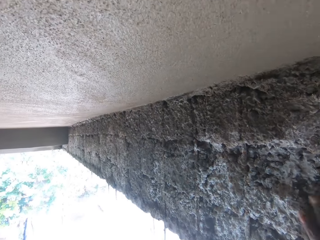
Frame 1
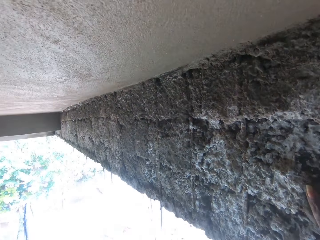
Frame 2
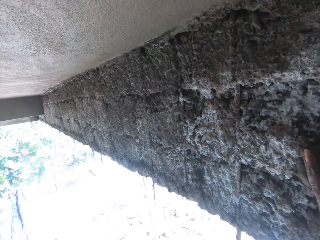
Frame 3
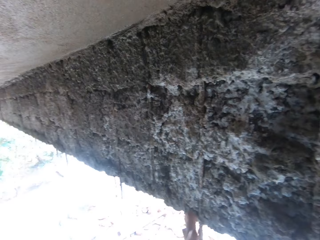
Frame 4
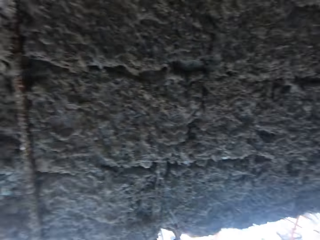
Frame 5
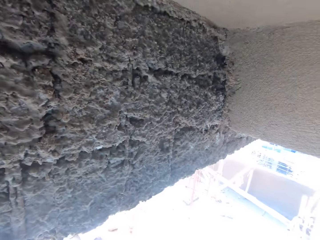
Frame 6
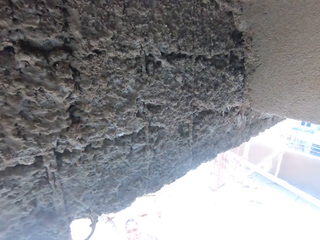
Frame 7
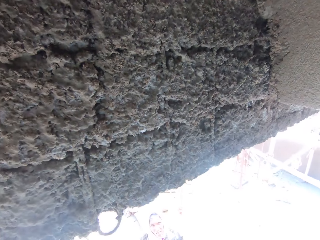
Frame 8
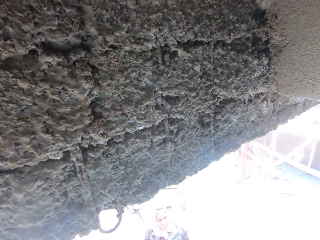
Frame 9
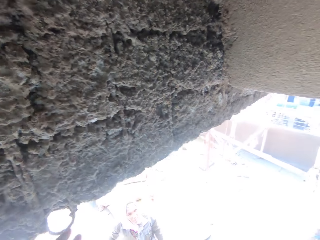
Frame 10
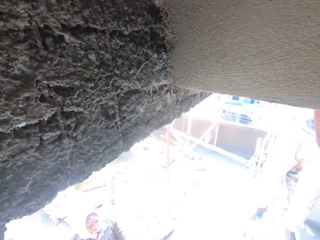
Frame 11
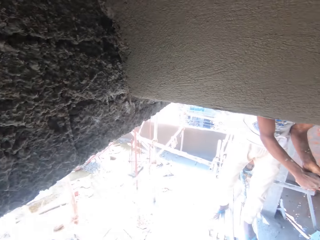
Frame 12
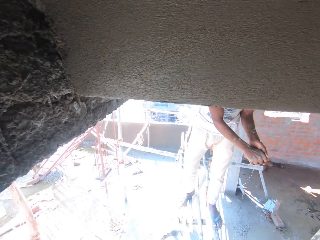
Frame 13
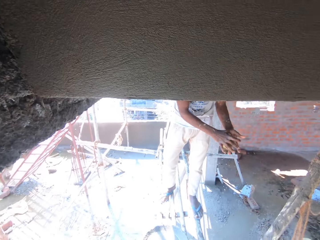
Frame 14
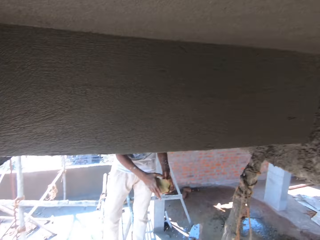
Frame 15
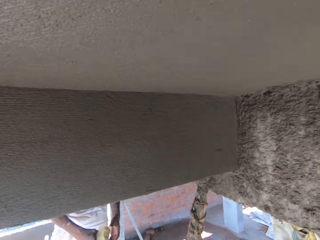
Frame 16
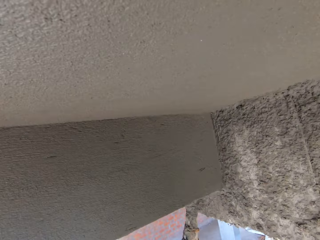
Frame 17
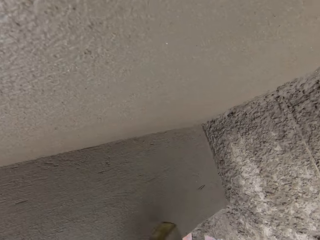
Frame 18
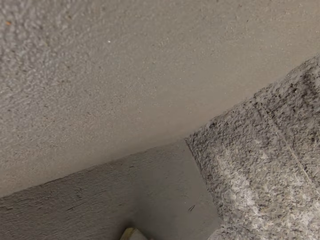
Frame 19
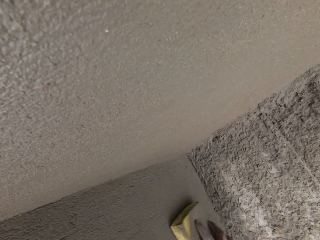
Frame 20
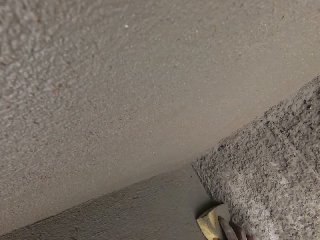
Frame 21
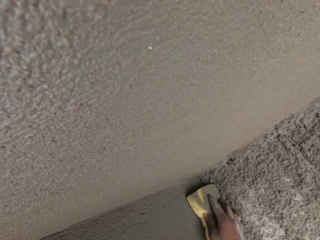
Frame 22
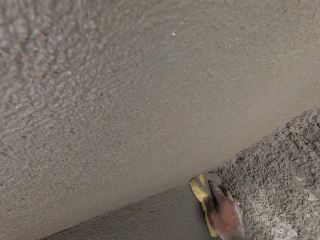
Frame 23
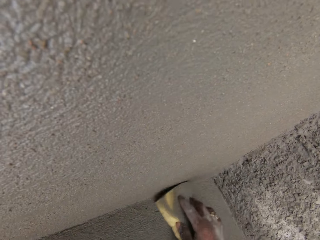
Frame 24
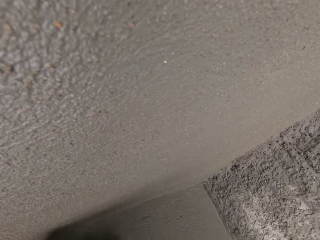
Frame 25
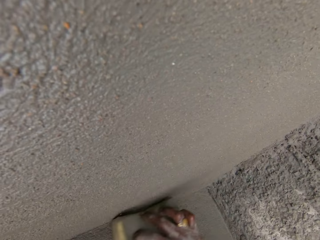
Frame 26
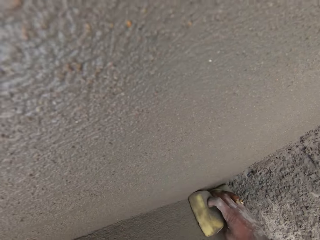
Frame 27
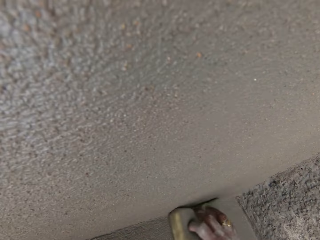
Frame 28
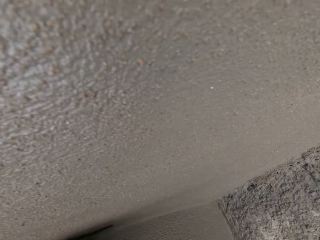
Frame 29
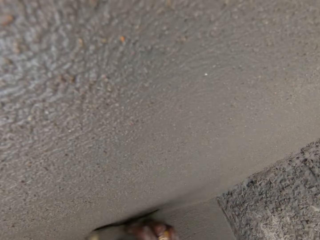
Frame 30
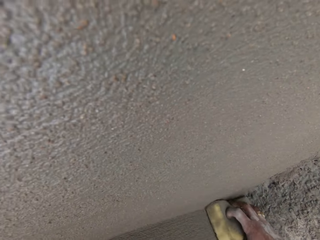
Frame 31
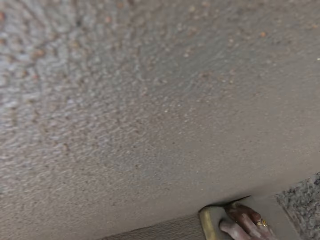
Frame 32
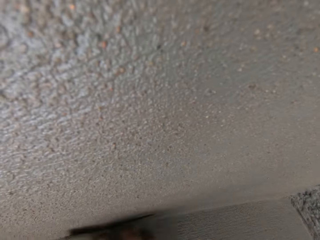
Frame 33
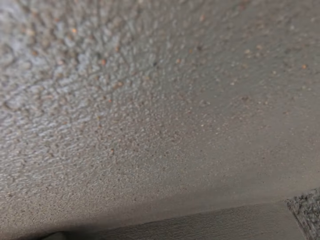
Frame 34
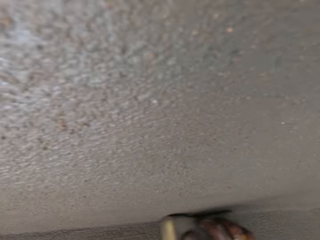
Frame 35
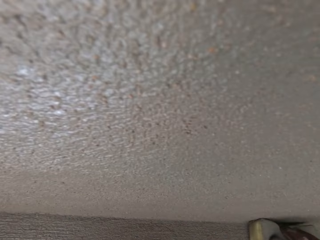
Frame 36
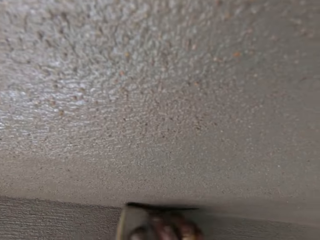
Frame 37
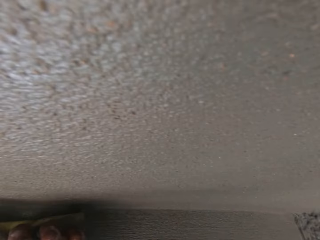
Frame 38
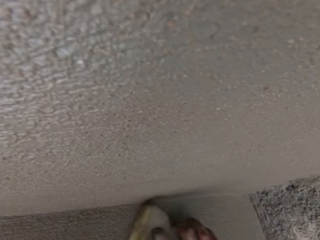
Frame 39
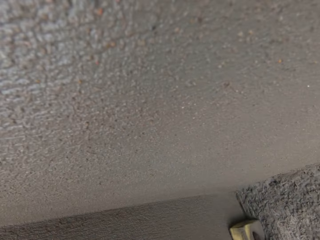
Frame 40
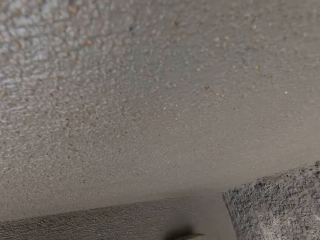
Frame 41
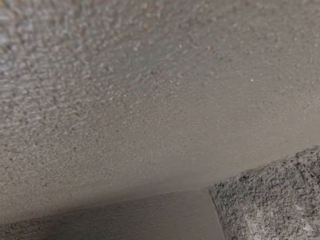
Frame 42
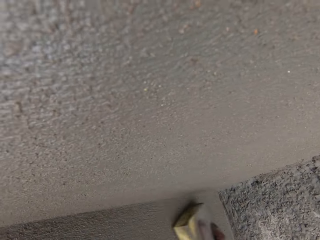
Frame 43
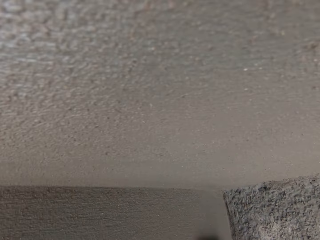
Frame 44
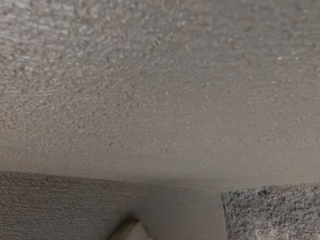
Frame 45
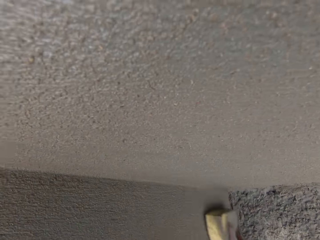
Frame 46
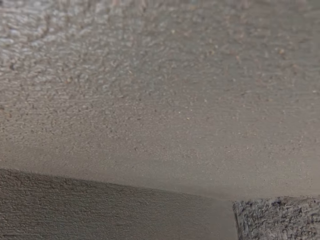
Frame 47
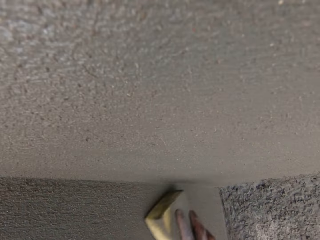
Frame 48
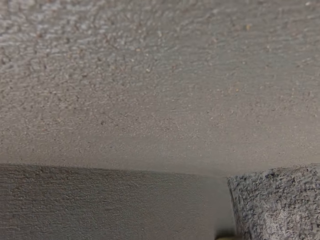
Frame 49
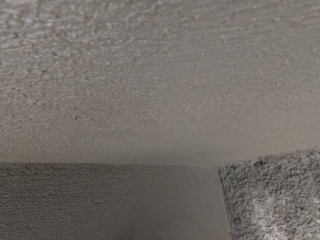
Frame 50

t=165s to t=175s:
The camera wearer converses with a person. They look left. They look up. They clean the wall.

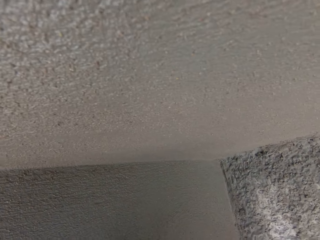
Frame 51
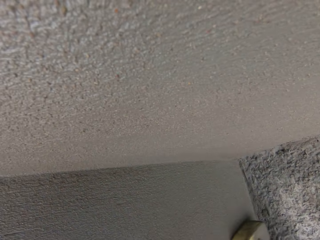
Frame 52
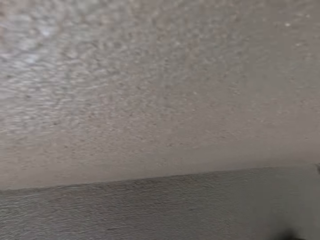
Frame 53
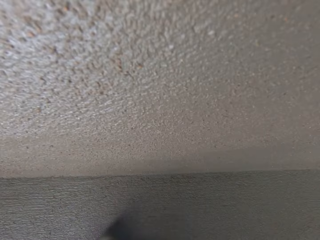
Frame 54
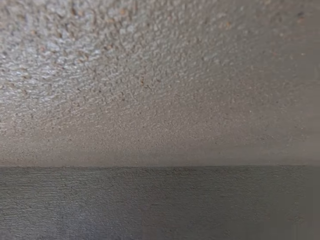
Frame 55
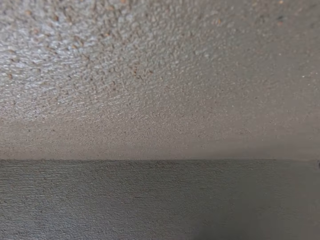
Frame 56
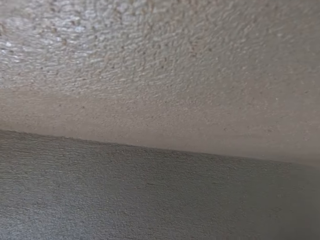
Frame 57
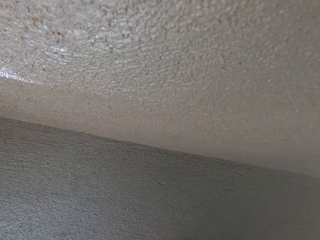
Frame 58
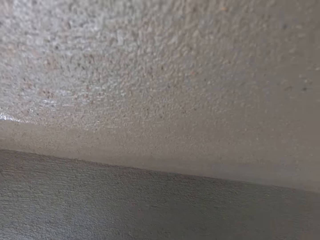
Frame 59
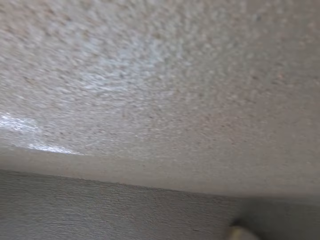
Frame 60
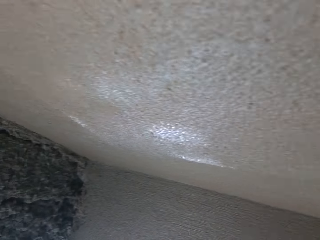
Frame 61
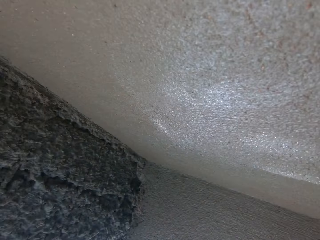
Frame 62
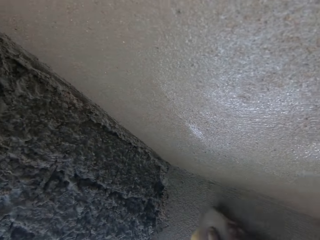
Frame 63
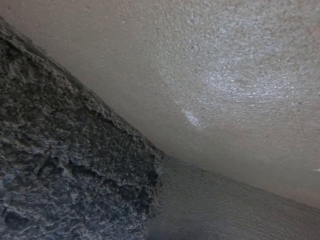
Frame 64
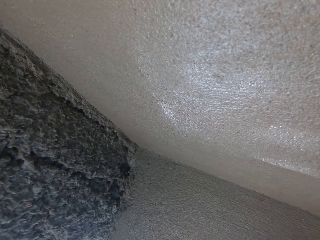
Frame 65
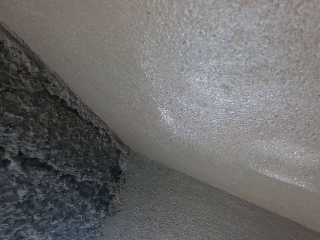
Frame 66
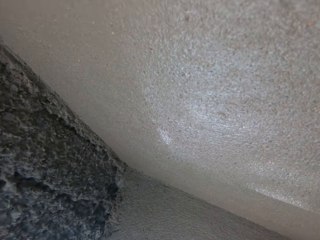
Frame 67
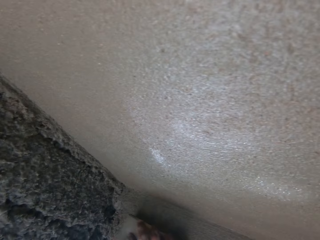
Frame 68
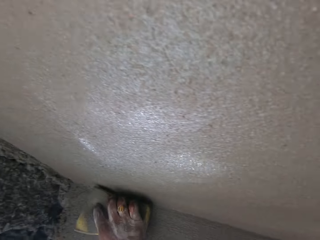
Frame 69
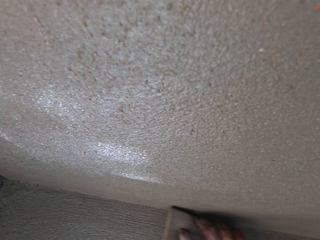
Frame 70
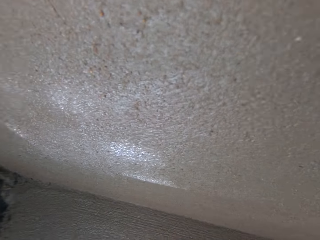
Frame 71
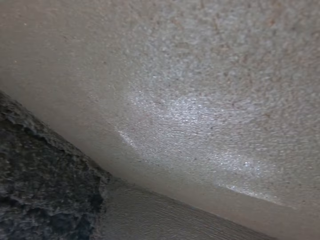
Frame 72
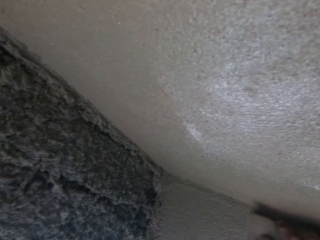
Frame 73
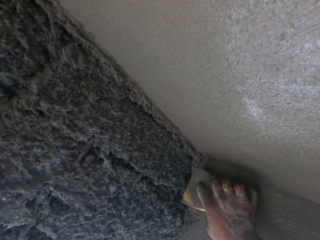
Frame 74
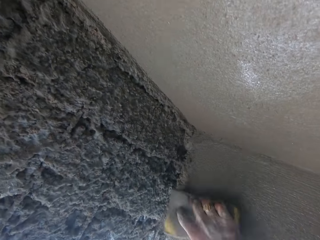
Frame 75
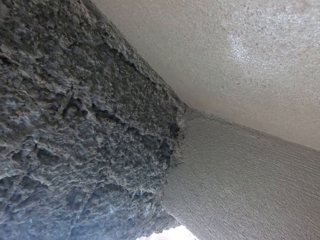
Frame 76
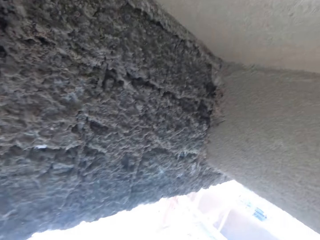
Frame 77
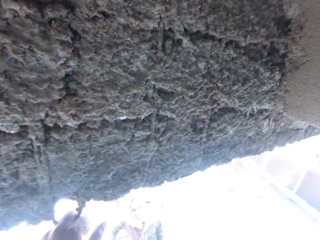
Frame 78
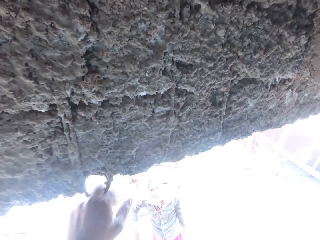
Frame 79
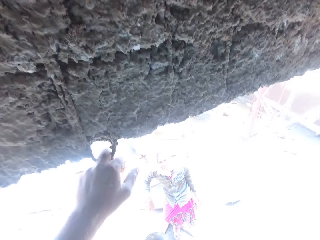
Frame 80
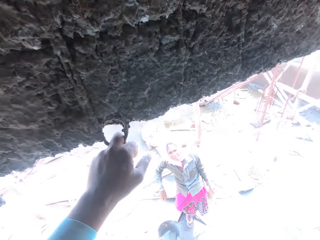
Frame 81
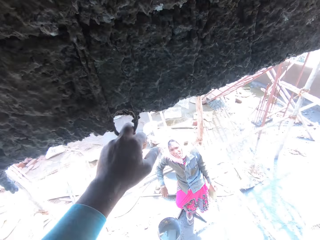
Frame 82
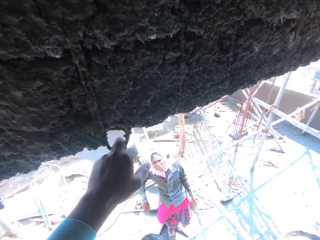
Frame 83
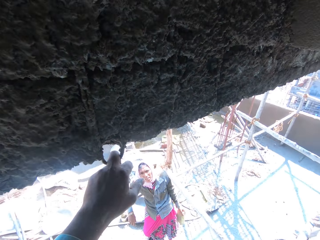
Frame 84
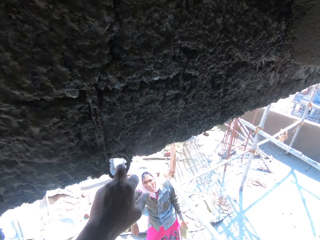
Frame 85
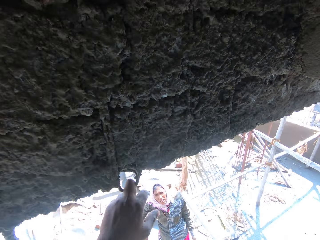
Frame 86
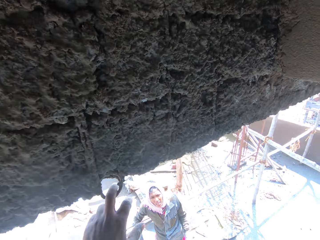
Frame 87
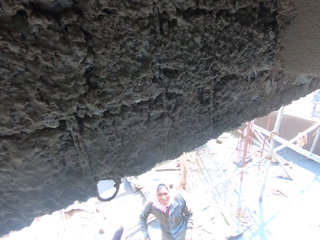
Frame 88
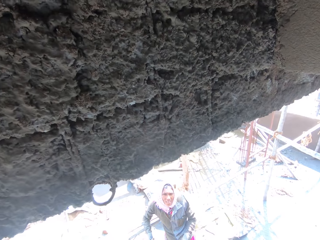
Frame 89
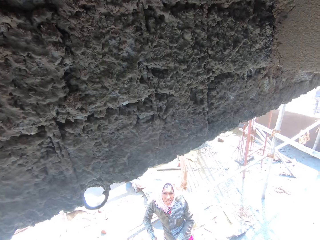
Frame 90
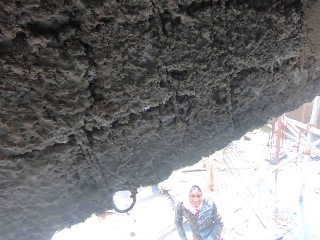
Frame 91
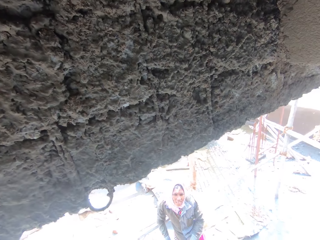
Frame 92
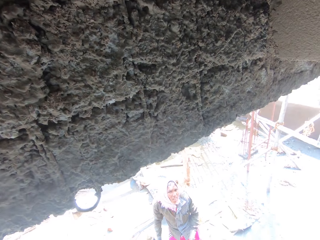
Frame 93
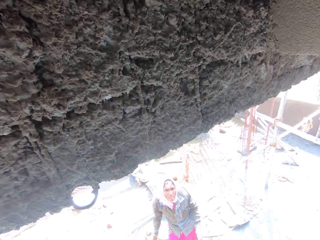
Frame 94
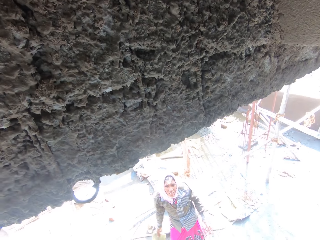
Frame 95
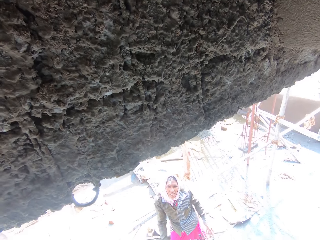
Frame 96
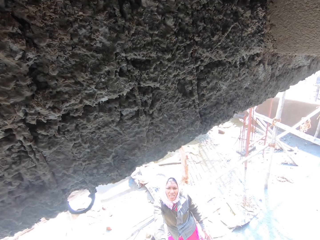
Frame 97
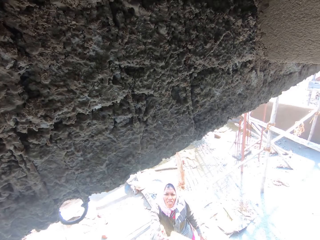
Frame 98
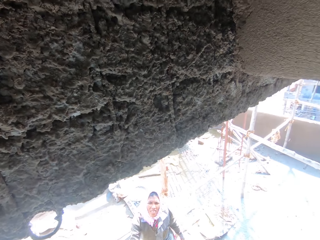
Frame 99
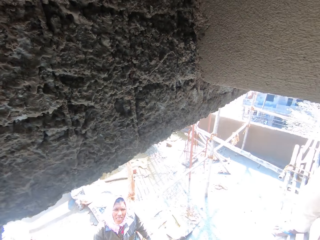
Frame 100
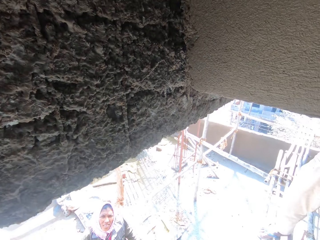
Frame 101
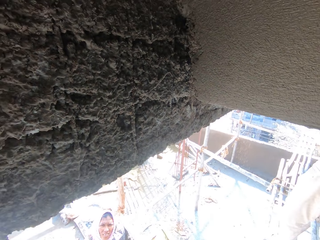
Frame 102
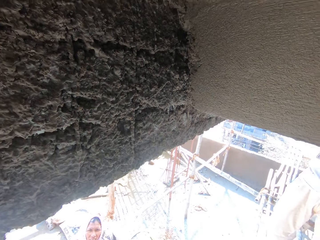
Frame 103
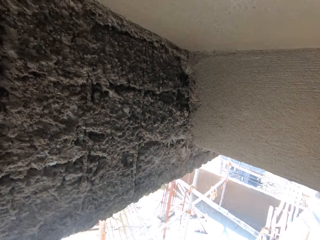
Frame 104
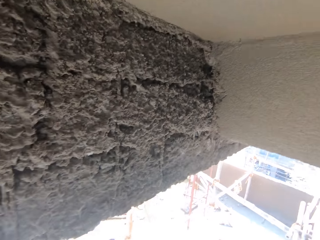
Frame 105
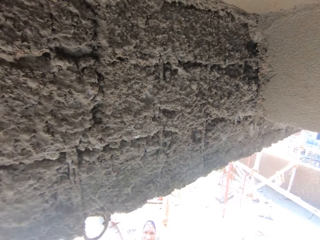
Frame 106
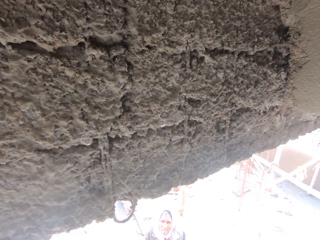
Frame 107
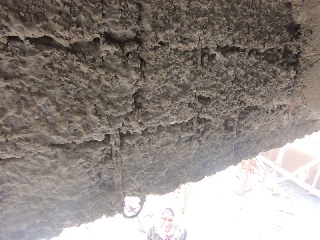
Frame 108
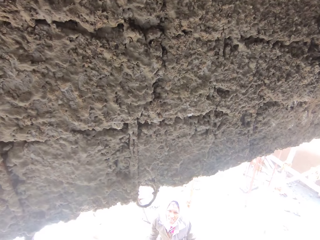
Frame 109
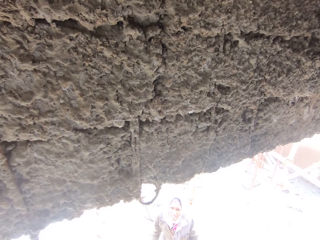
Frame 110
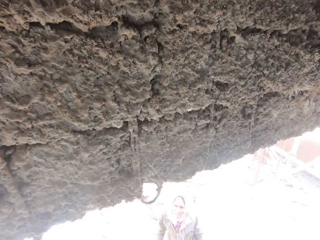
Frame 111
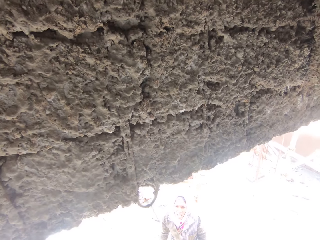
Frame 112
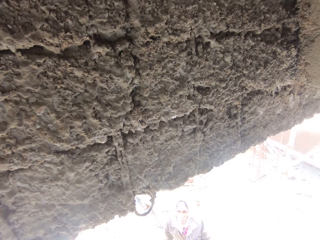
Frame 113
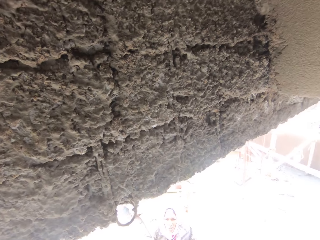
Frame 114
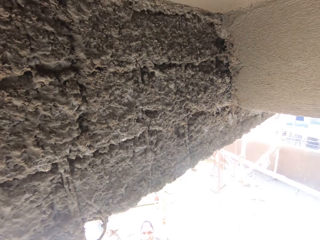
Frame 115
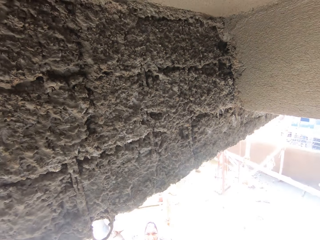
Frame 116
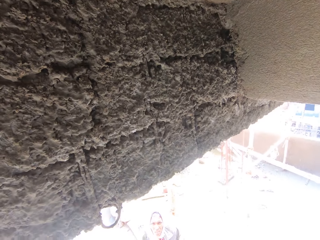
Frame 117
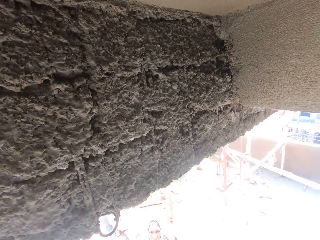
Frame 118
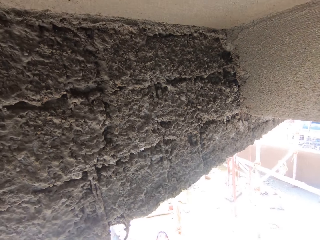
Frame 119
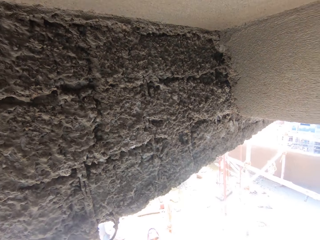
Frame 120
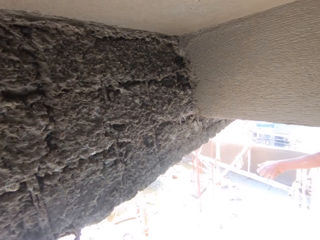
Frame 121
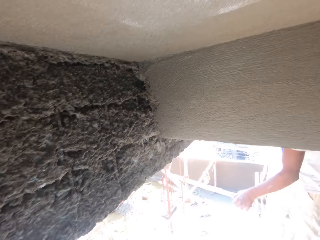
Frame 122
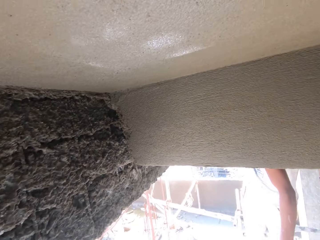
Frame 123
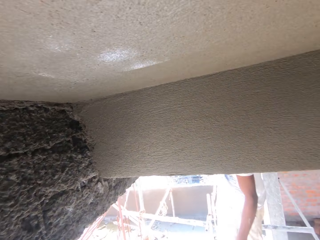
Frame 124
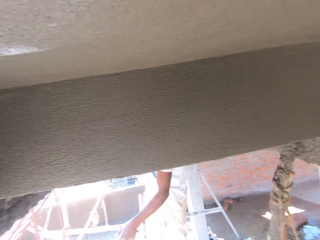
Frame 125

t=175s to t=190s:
A person converses with the camera wearer. The camera wearer converses with the person. They converse with a woman. They look around. The woman converses with the camera wearer. The camera wearer converses with the woman. The woman converses with the camera wearer. The camera wearer converses with the woman.
